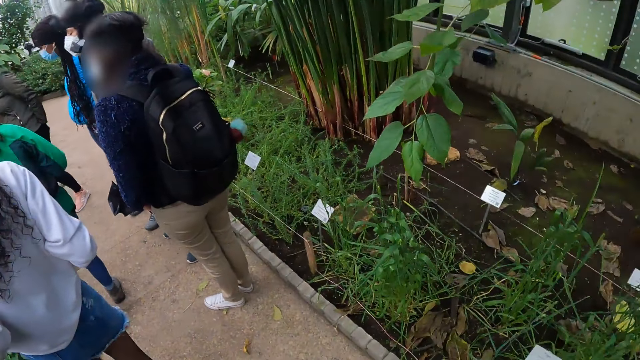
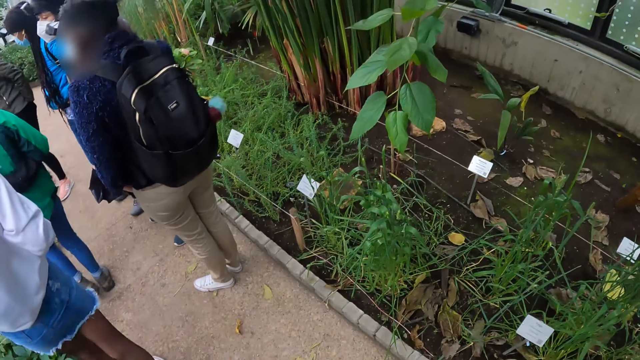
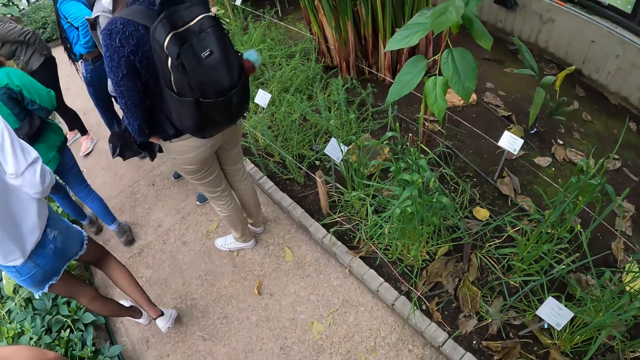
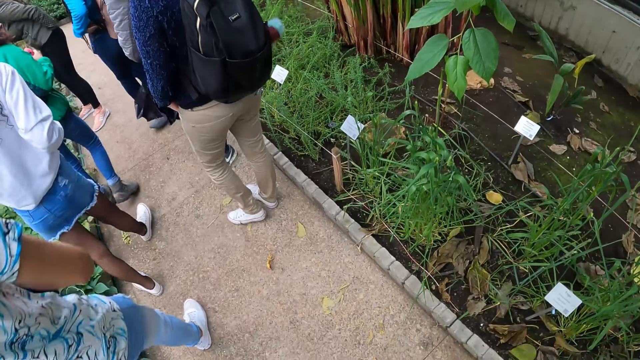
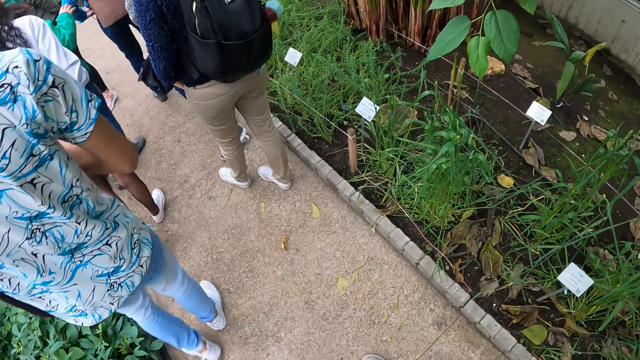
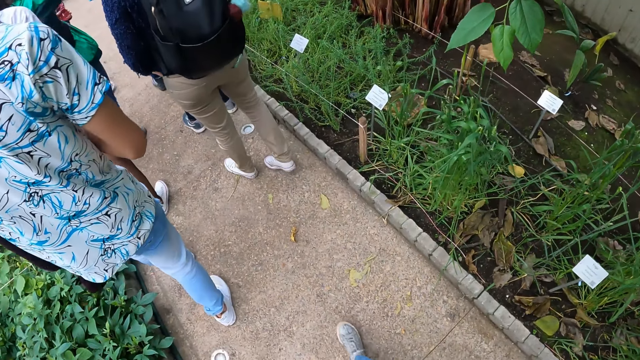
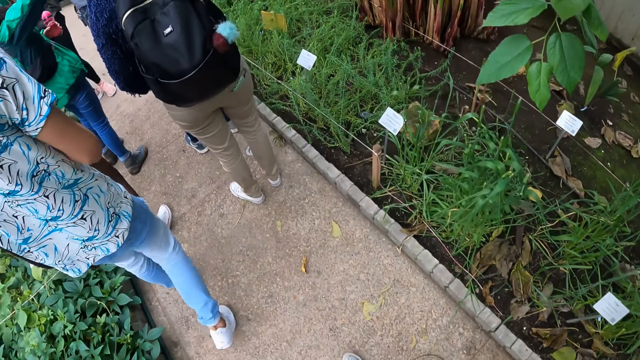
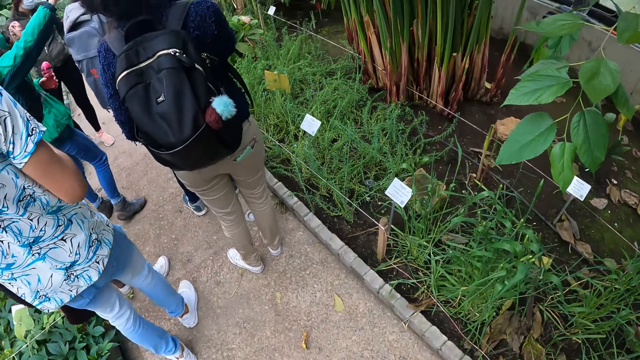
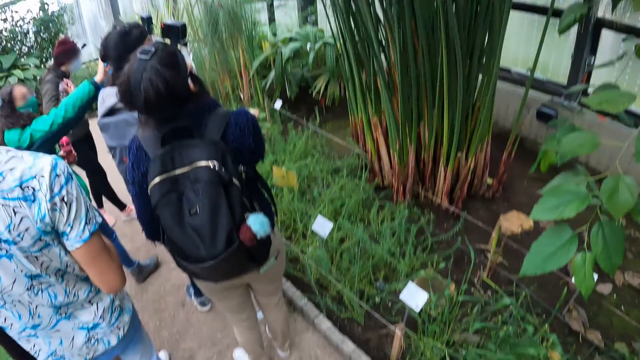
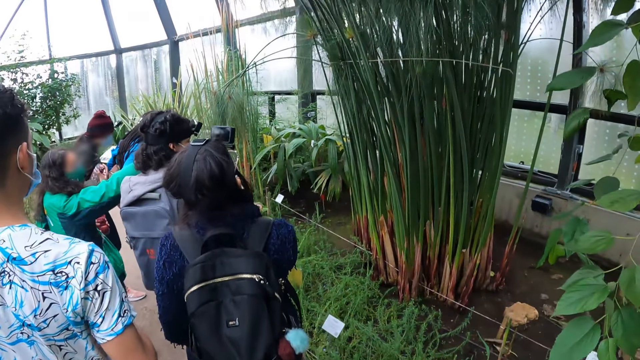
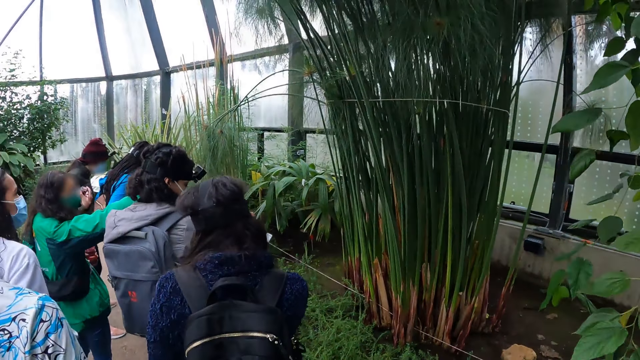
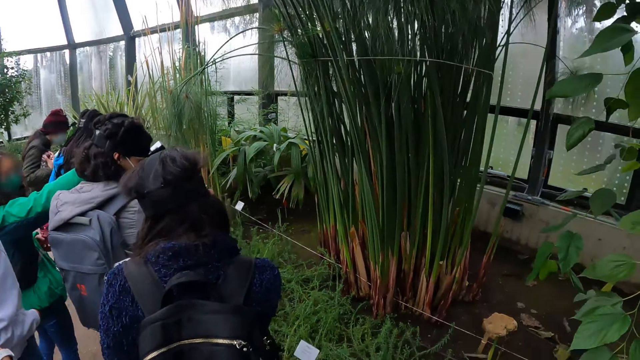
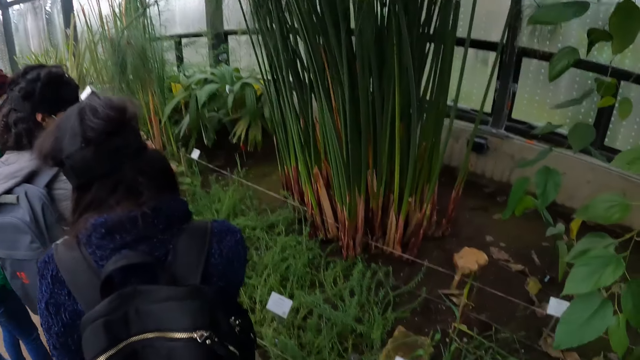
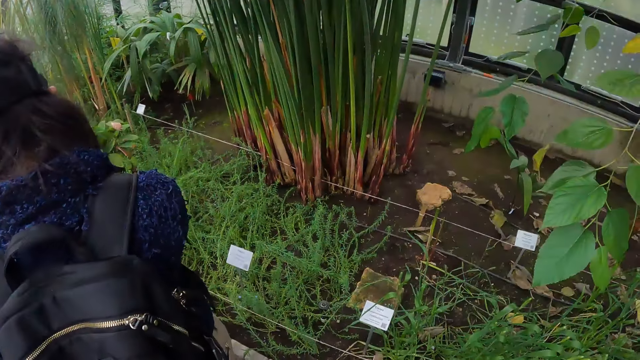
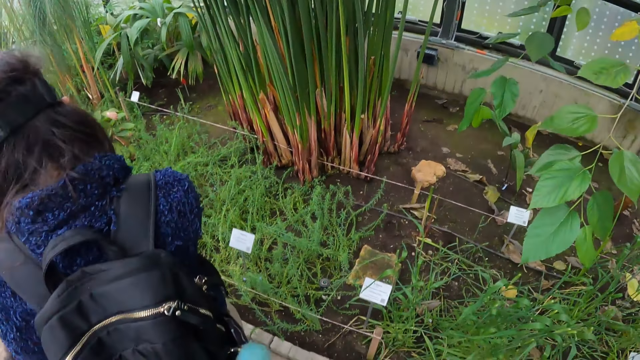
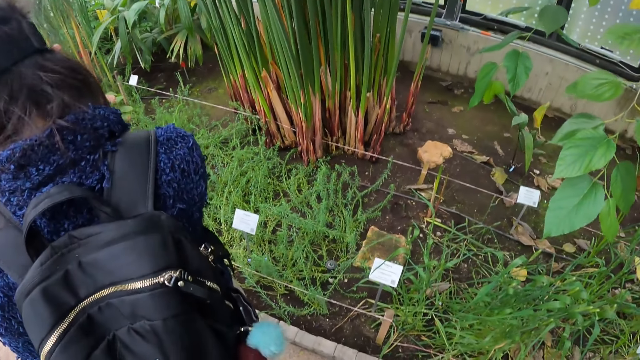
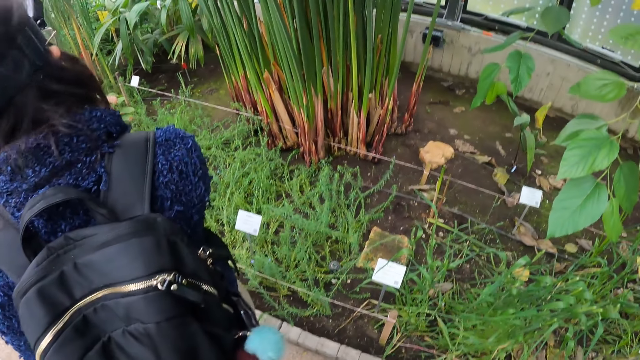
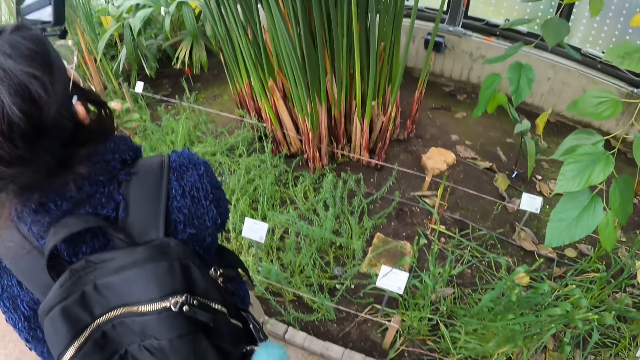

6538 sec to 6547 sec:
The camera wearer walks with the group of people in the garden. The woman interacts with the group of people. The woman stretches her hands.

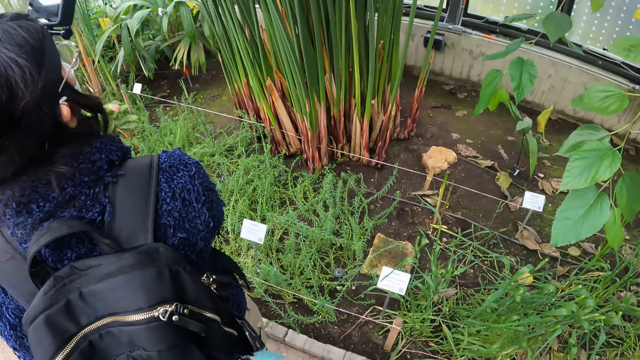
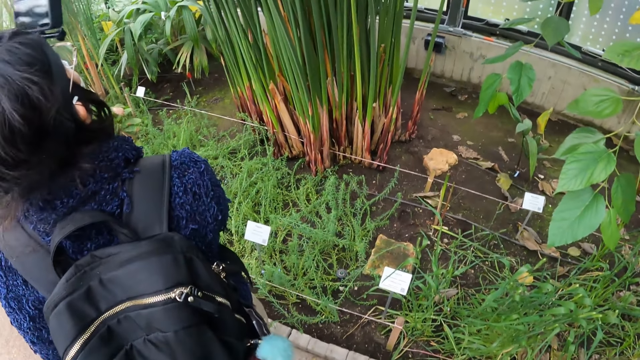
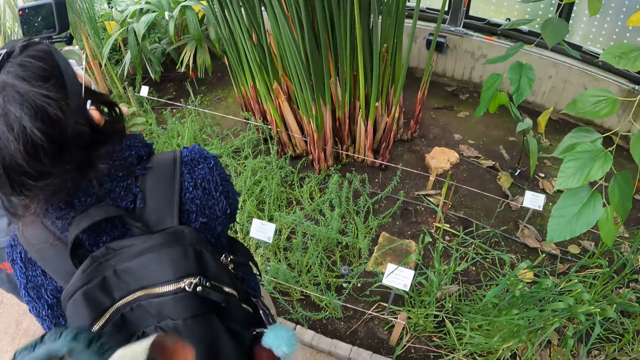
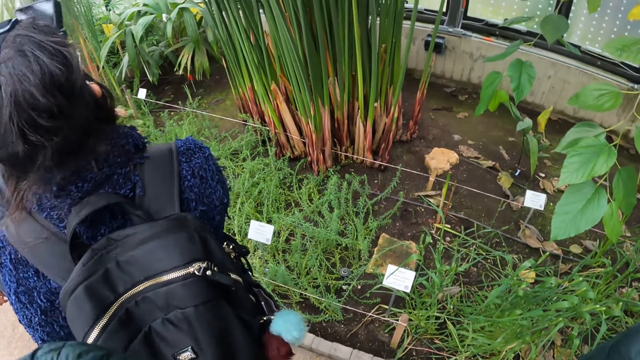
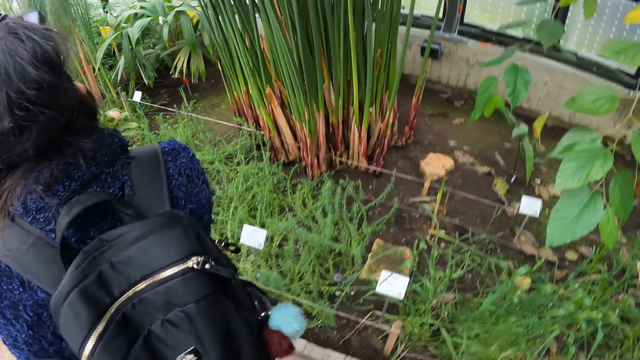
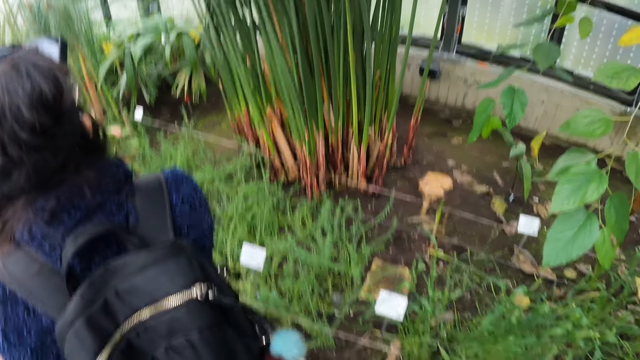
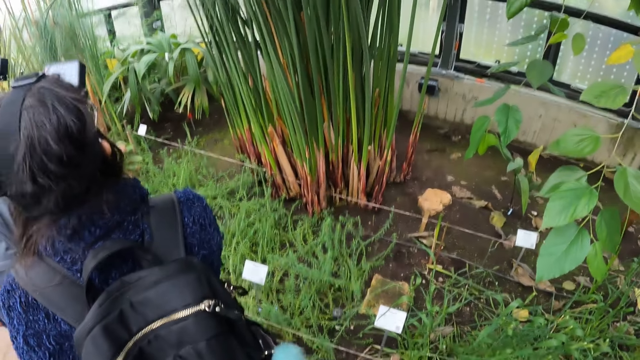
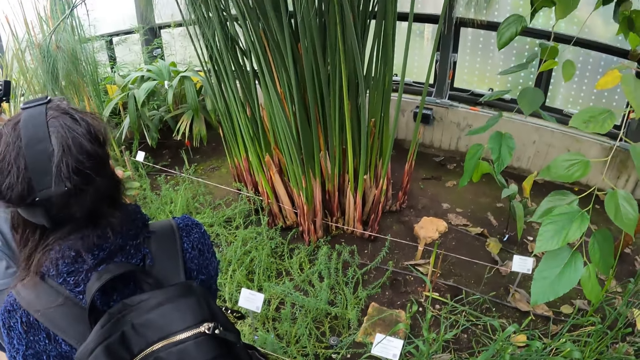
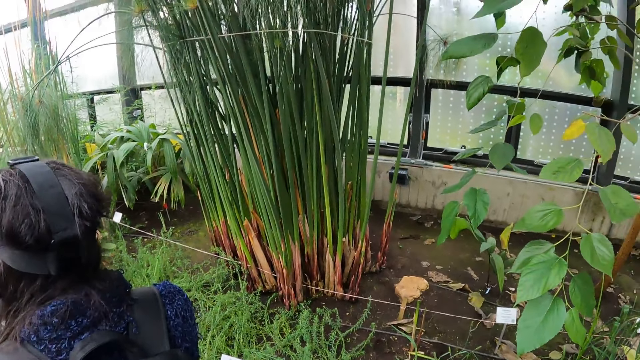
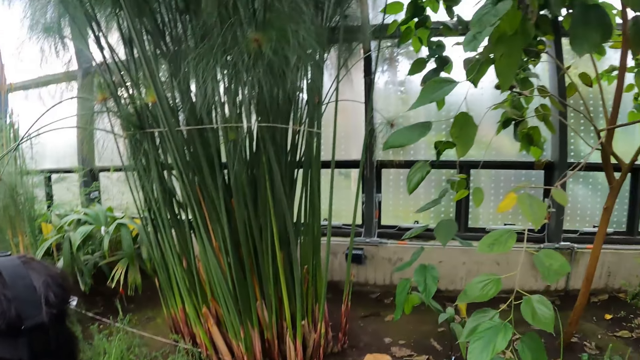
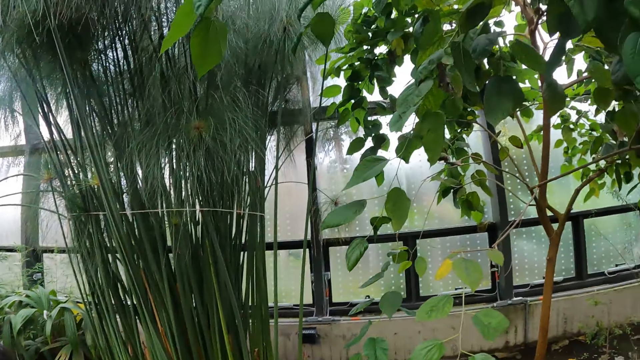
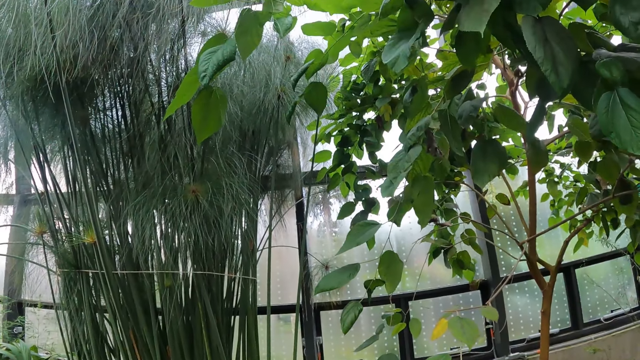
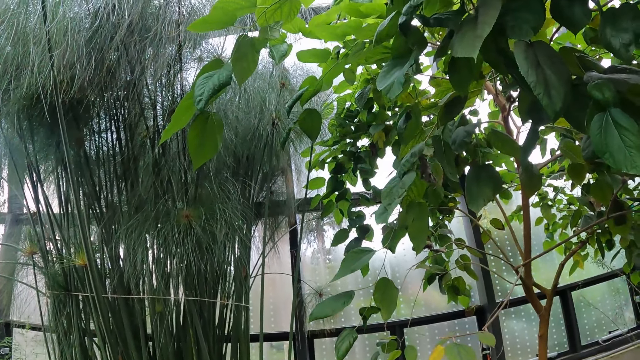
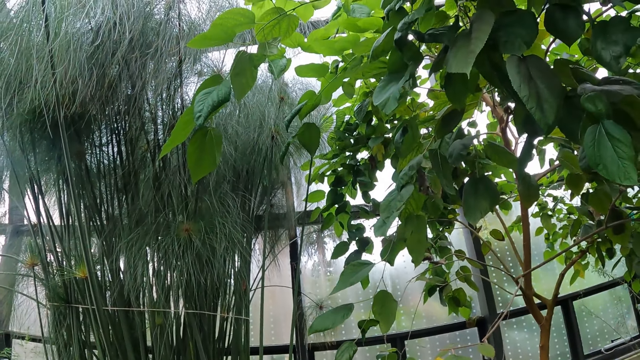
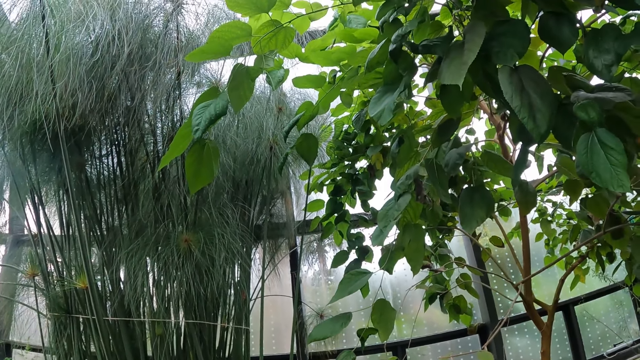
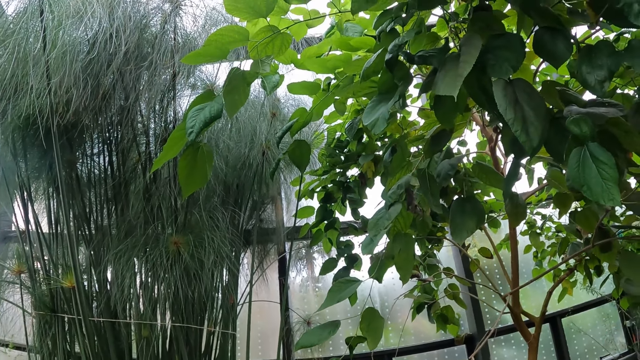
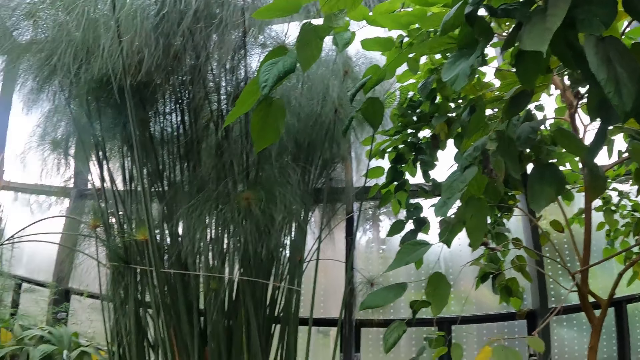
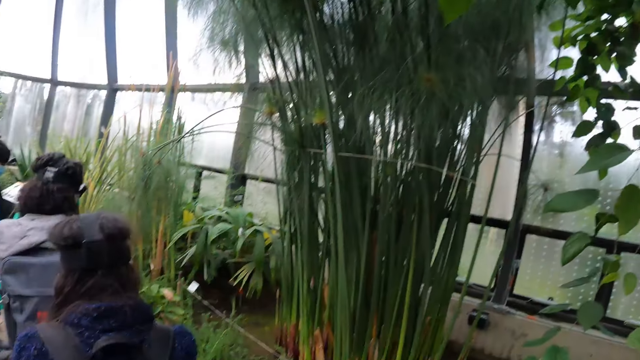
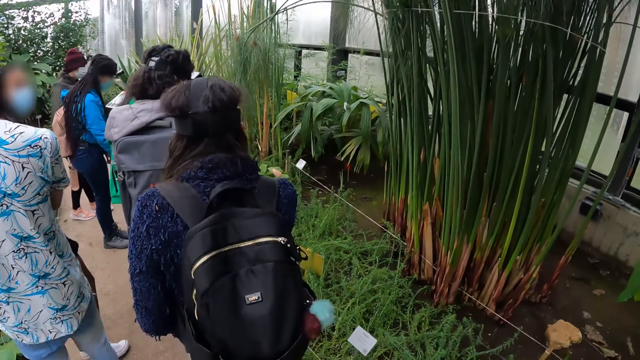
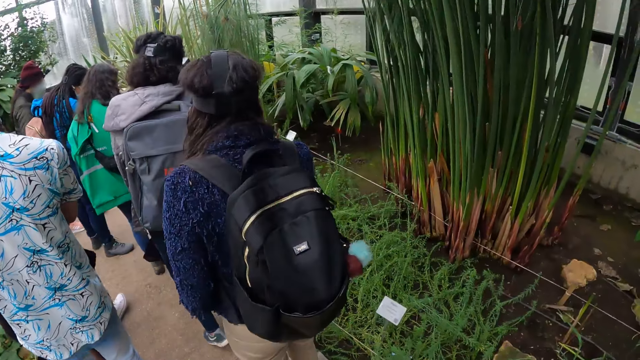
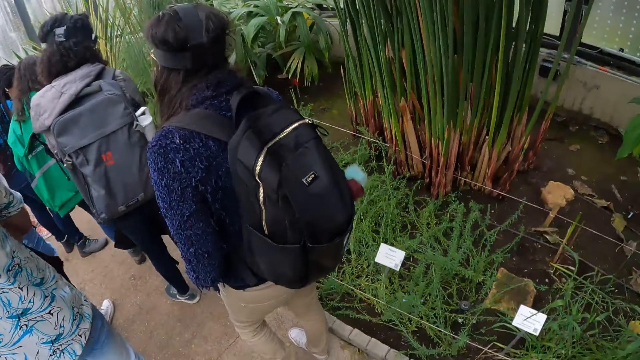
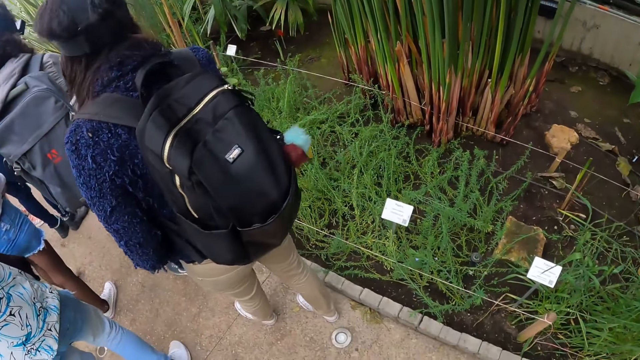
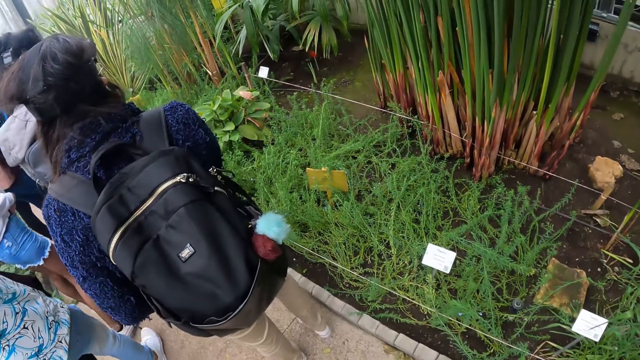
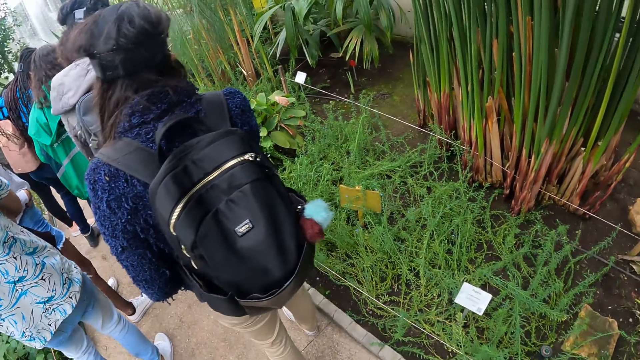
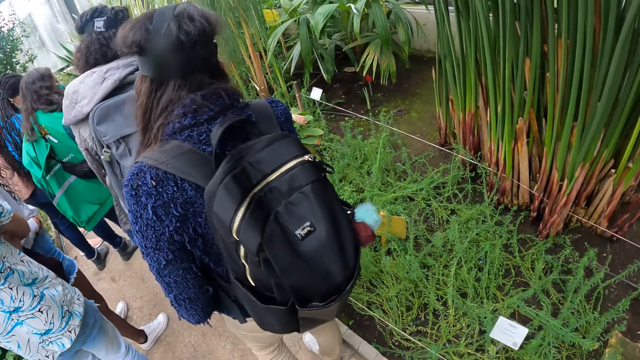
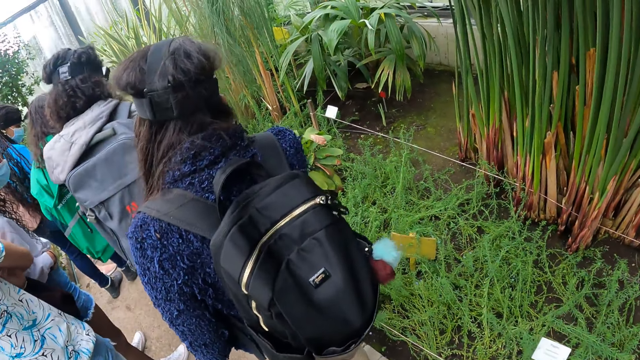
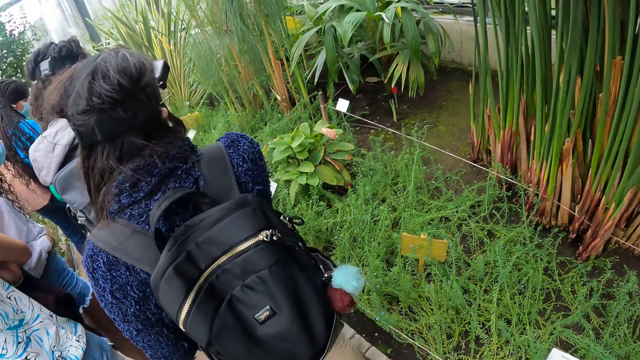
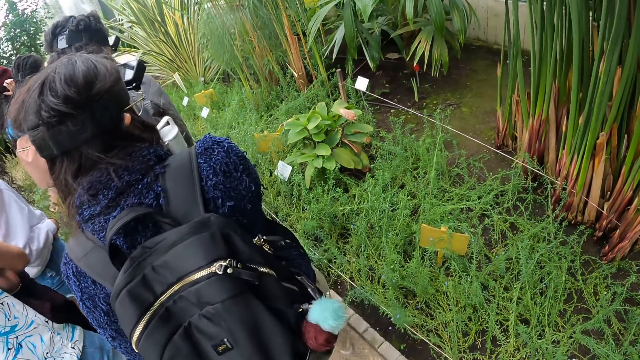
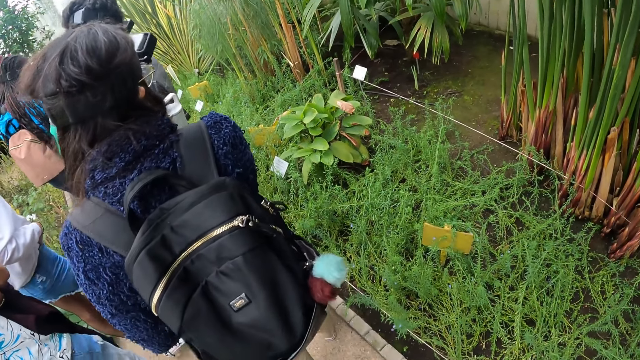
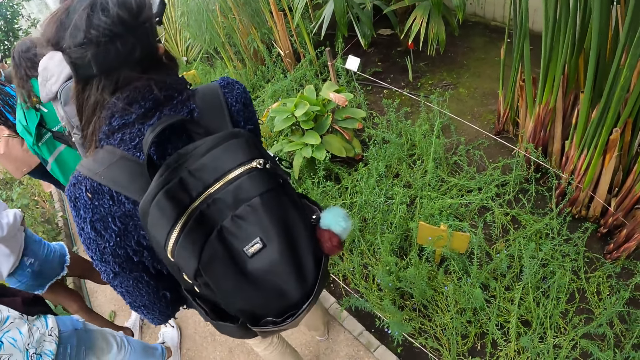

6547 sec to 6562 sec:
A man takes pictures. The camera wearer looks around the field. They walk with the group of people in the garden.
